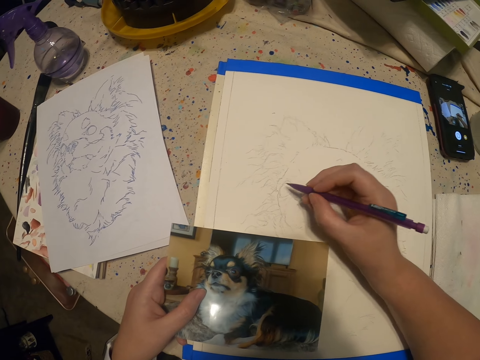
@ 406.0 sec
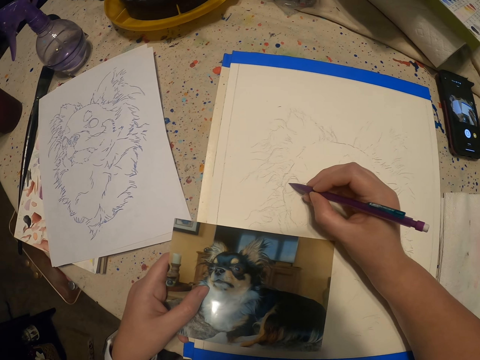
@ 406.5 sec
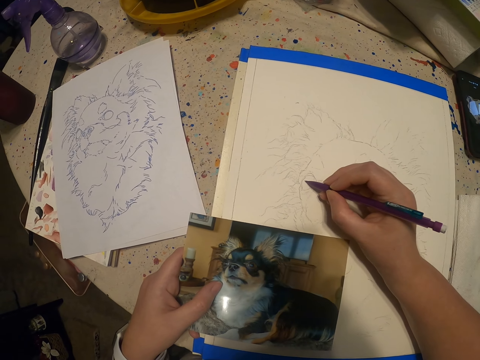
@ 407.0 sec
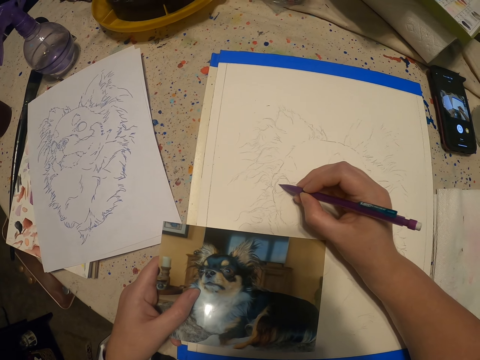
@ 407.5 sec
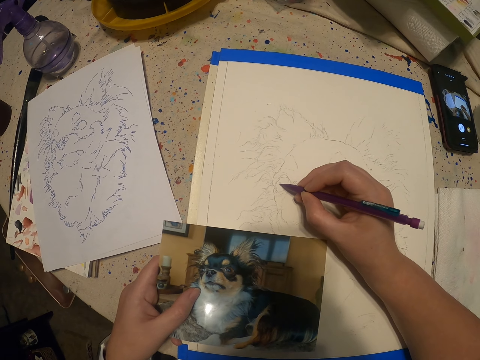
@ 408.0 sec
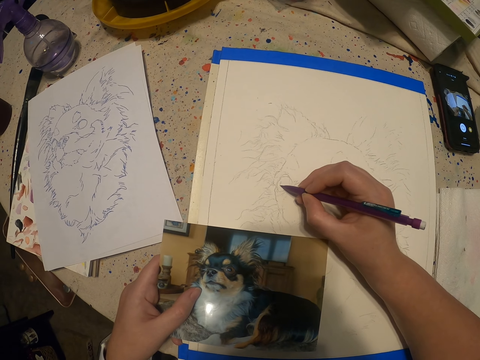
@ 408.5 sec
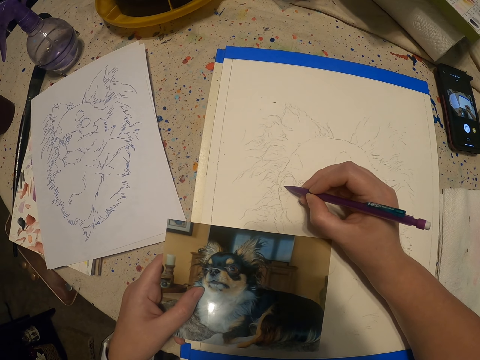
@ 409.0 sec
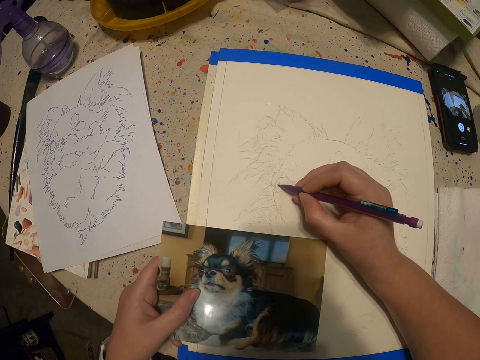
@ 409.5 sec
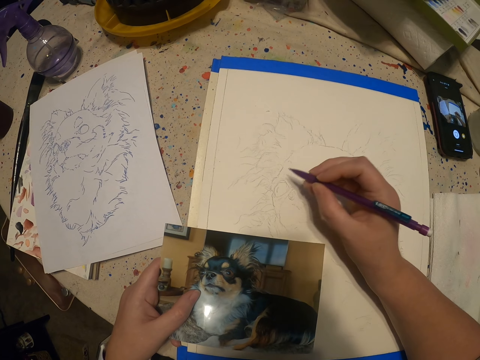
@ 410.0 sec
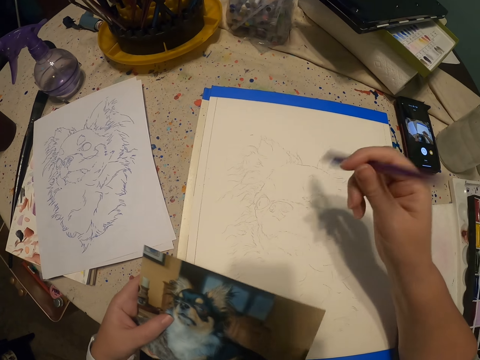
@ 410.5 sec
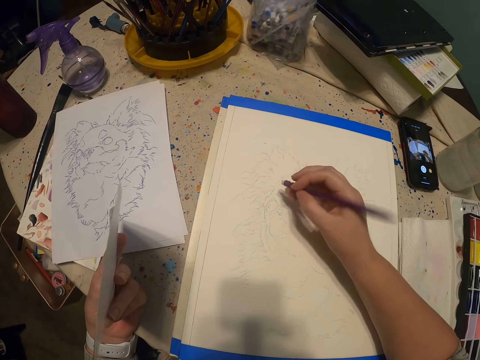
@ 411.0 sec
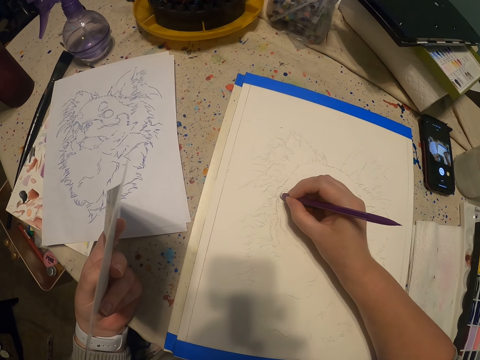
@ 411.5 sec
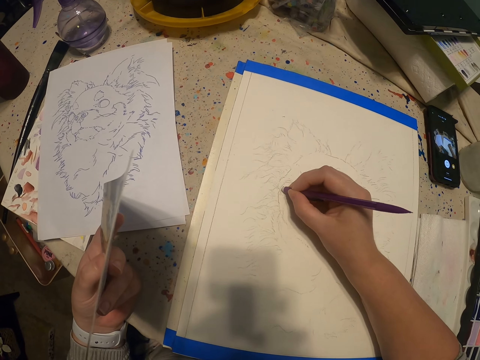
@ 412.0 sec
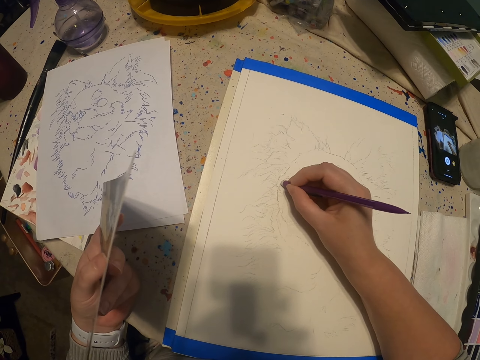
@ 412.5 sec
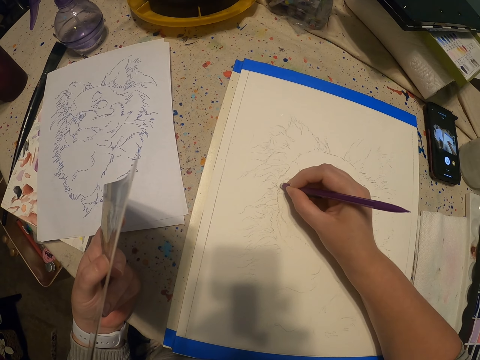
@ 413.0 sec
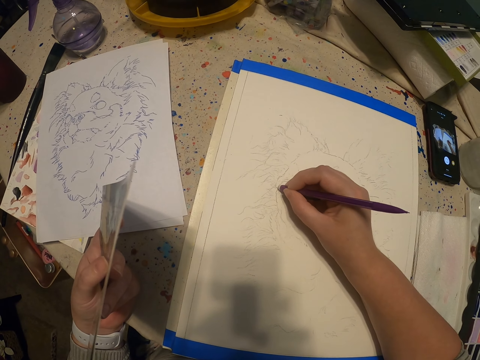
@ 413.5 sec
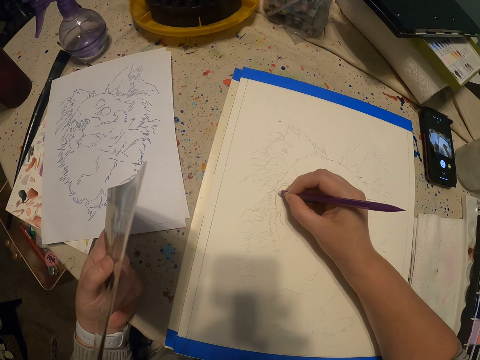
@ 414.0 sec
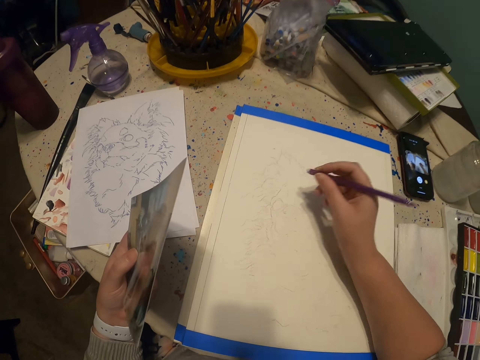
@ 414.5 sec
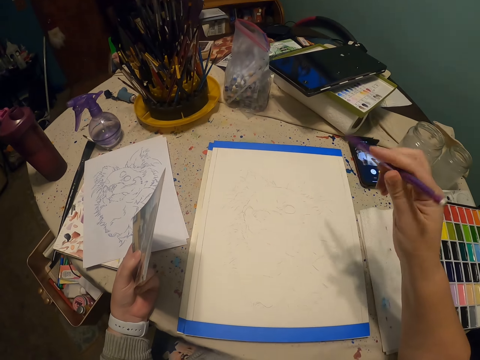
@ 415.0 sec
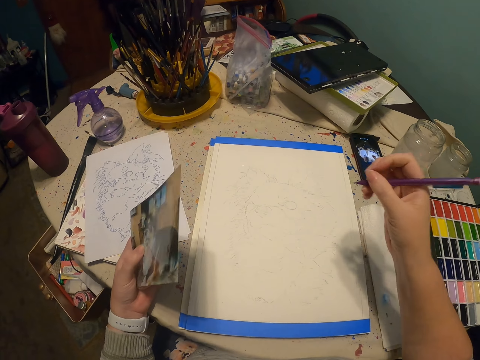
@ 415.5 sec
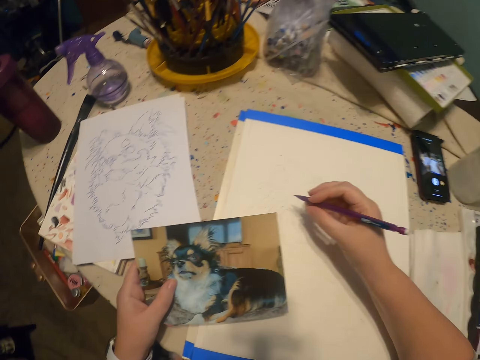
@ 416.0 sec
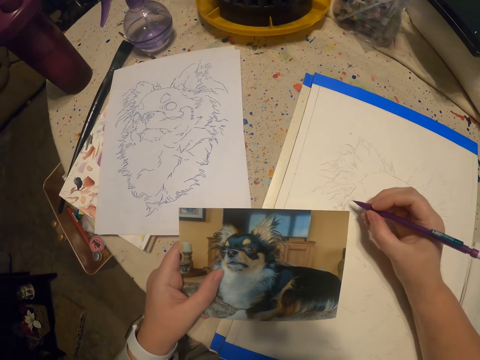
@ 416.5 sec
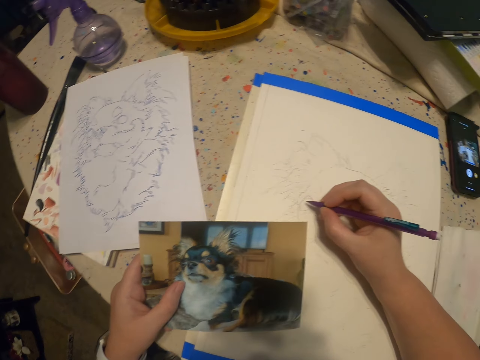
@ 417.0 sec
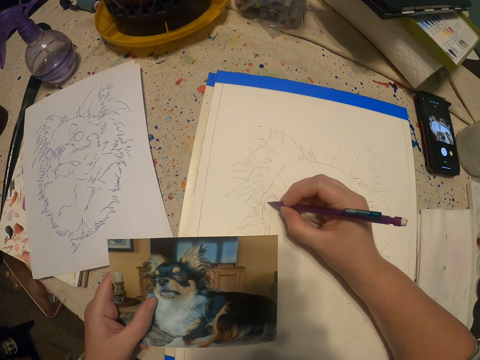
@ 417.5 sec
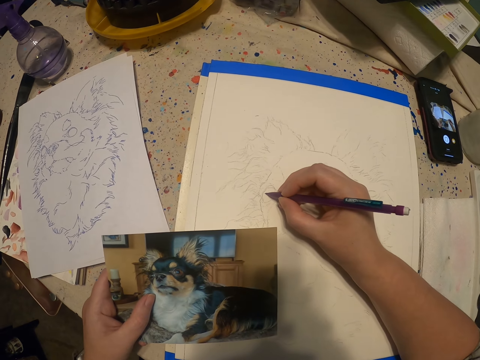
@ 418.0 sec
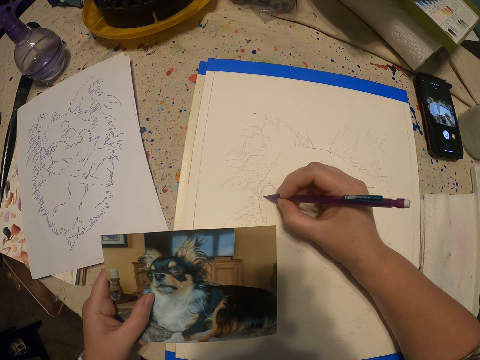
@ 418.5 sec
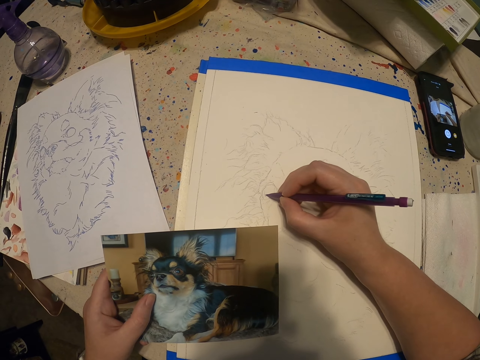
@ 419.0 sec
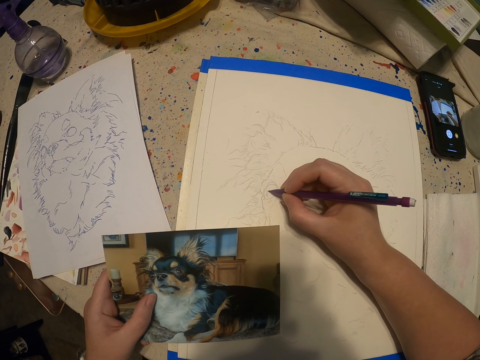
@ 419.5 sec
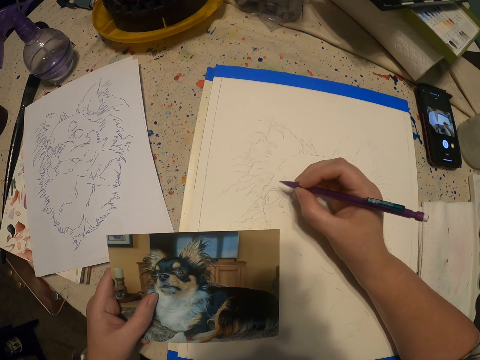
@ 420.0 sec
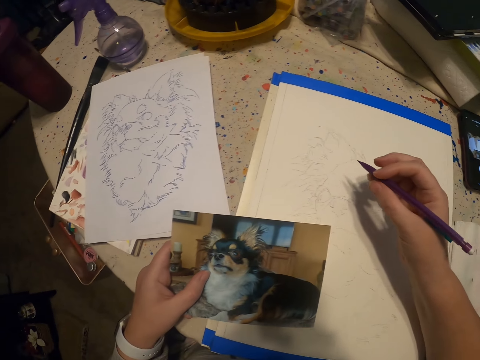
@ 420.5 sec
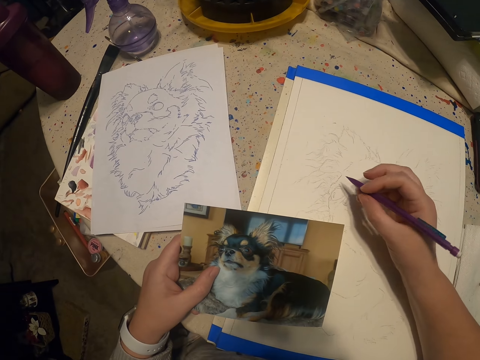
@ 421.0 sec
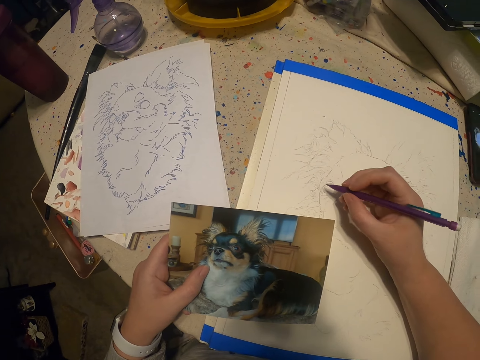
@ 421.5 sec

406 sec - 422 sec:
The camera wearer flips a pencil with a hand. They erase a small part of the picture with a rubber. They flip the pencil with a hand. They draw a sketch on a drawing book with the pencil.

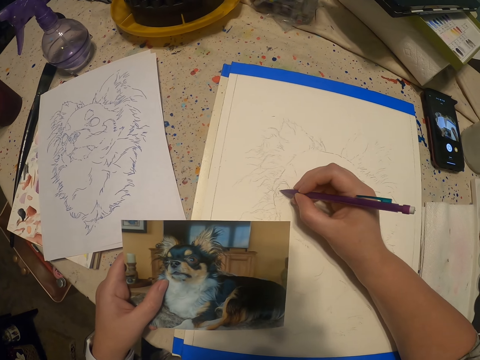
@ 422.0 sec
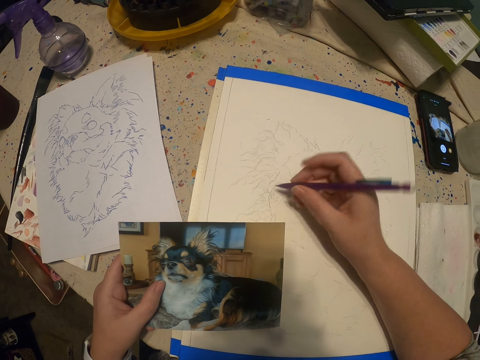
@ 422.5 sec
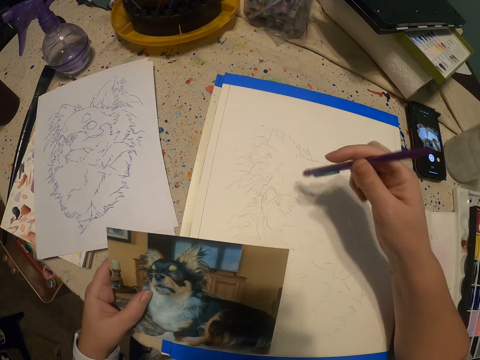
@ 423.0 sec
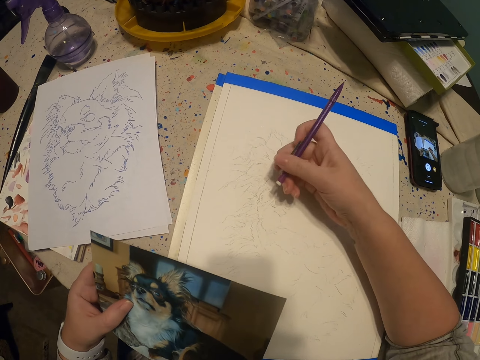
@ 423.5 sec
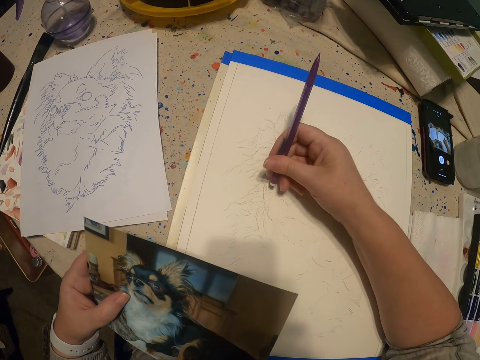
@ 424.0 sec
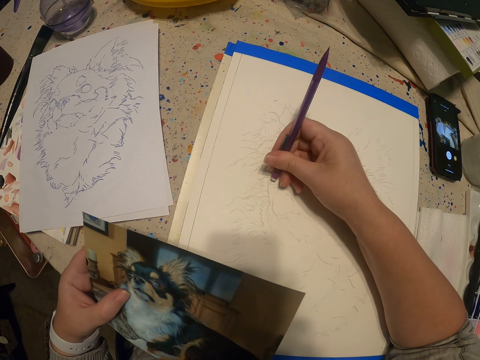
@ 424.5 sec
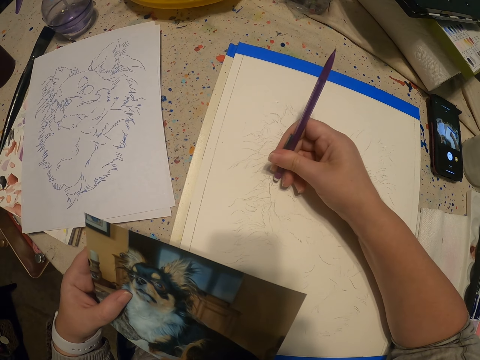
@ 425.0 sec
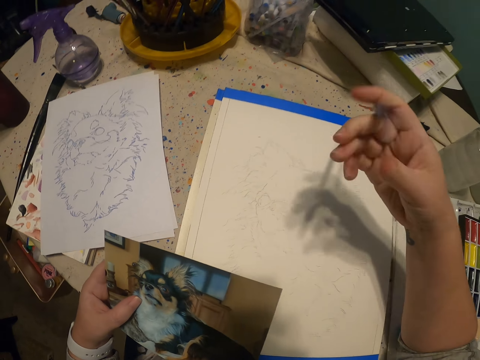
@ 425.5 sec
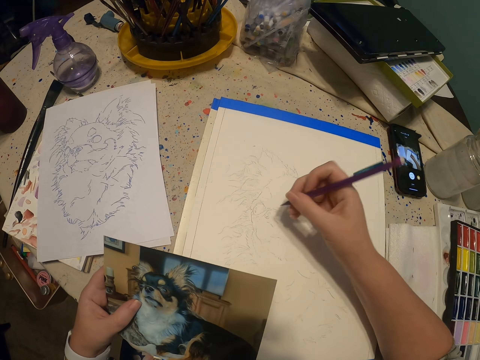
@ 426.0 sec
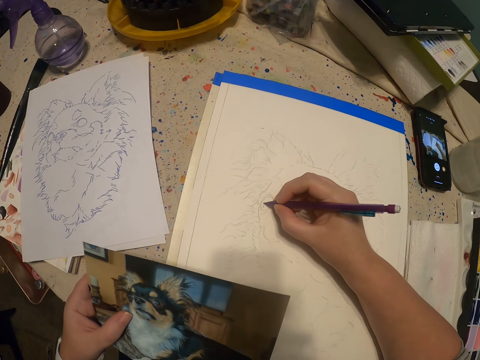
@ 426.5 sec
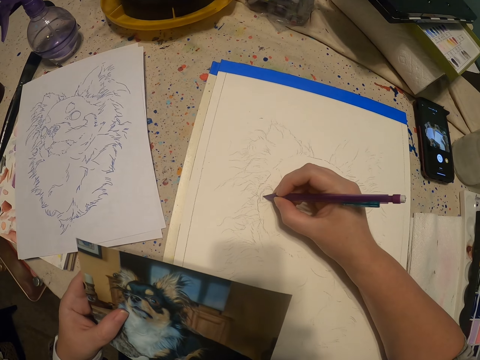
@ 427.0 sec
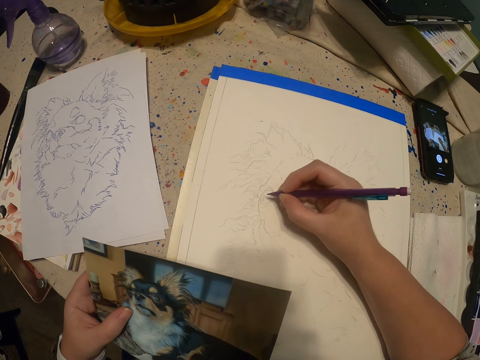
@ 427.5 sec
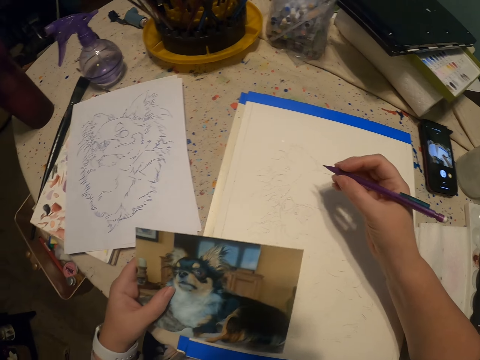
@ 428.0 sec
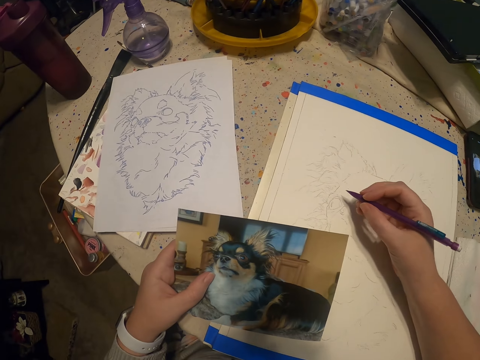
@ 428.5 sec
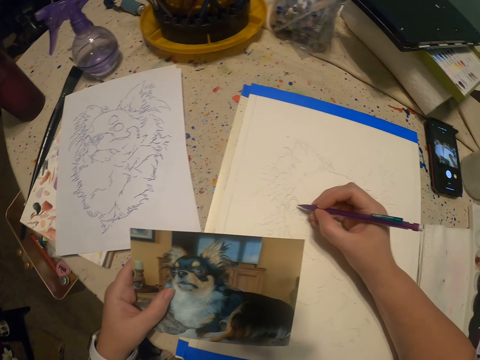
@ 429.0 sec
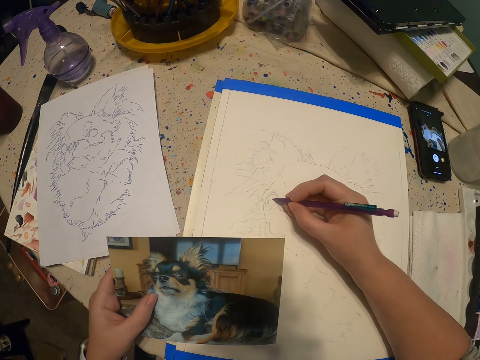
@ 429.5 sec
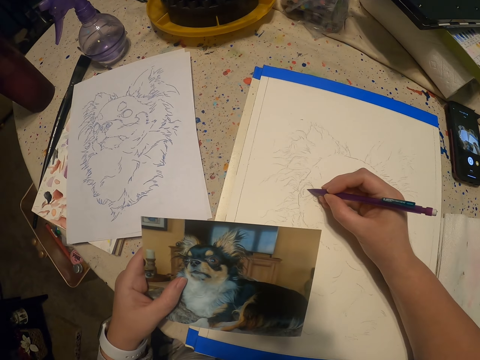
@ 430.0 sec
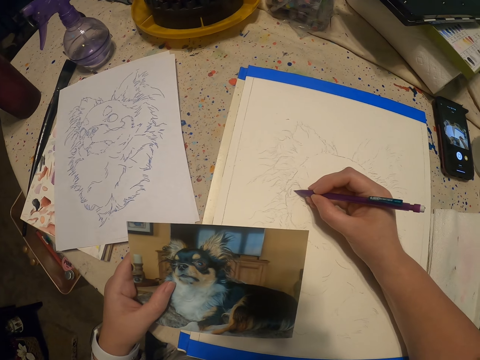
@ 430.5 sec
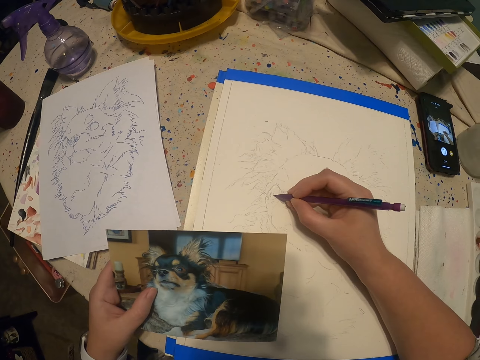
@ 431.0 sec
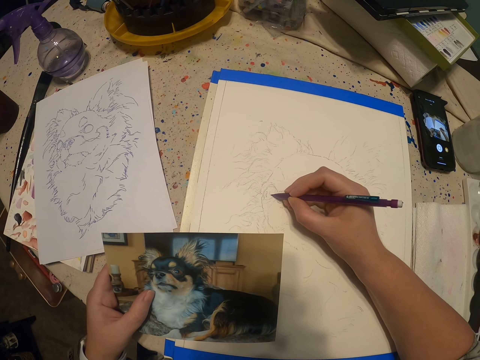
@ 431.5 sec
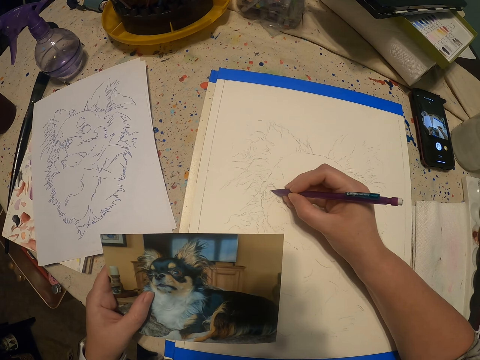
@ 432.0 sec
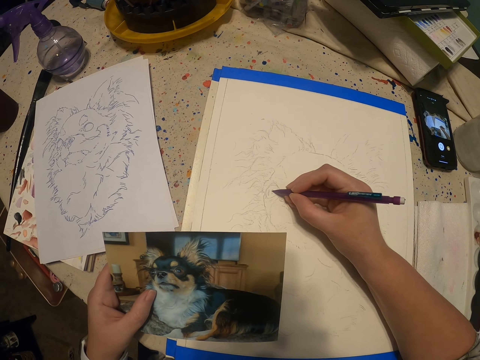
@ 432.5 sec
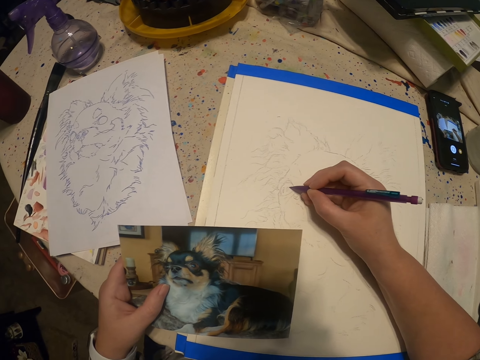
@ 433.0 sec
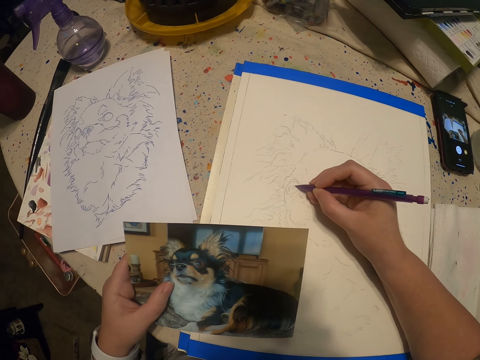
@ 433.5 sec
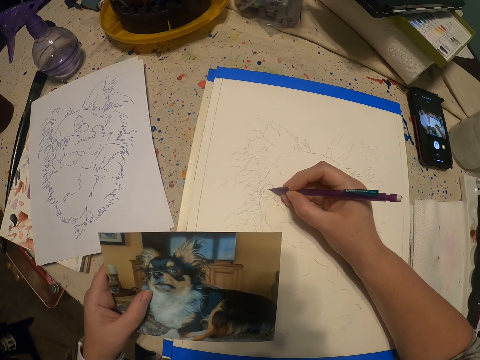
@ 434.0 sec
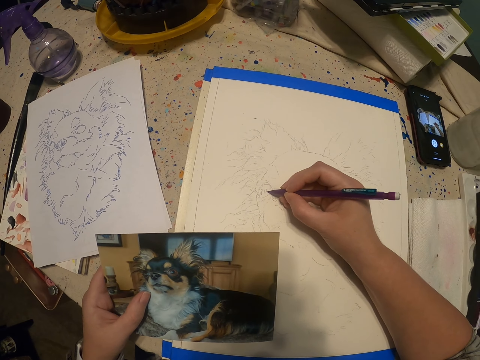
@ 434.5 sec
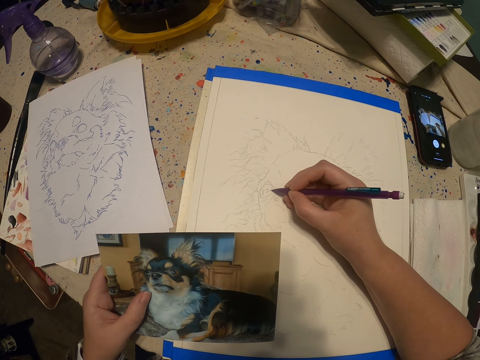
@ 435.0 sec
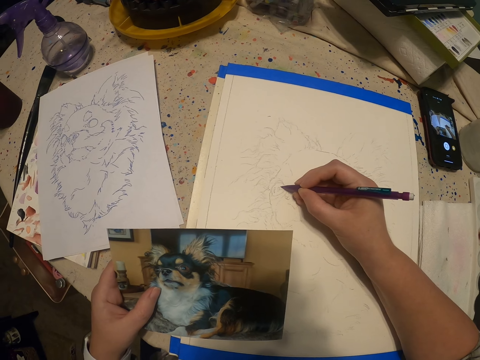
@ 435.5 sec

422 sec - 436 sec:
The camera wearer flips a pencil with a hand. They erase a small part of the picture with a rubber. They flip the pencil with a hand. They draw a sketch on a drawing book with the pencil.
